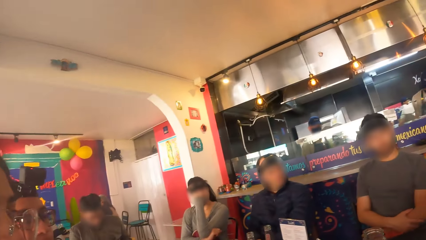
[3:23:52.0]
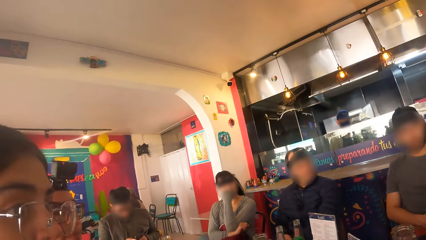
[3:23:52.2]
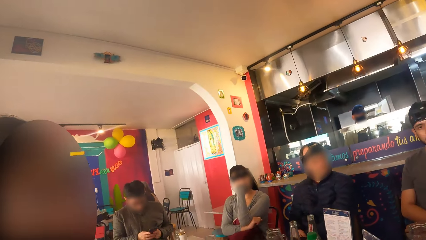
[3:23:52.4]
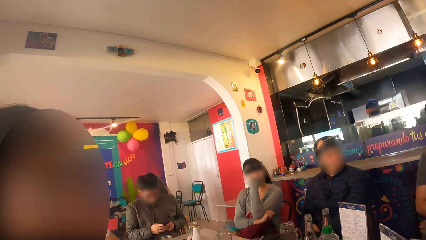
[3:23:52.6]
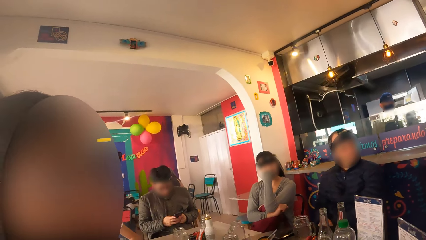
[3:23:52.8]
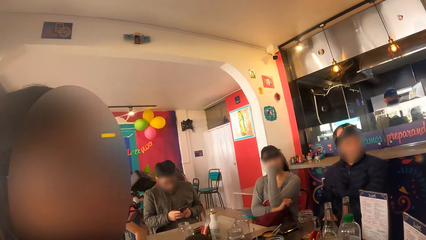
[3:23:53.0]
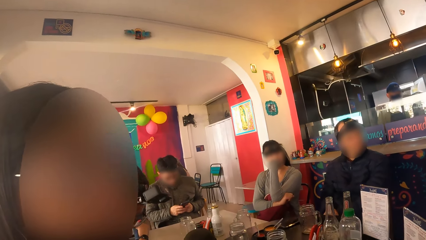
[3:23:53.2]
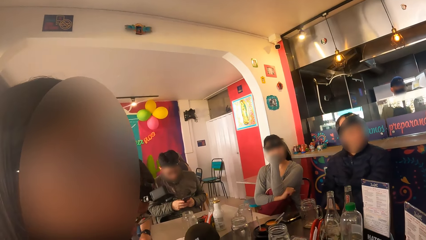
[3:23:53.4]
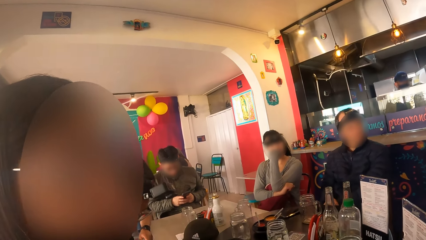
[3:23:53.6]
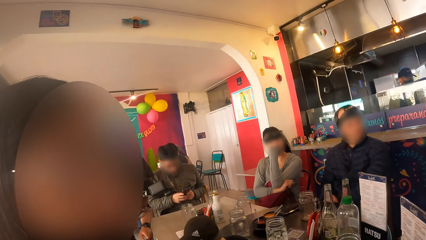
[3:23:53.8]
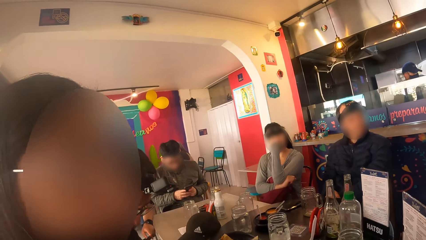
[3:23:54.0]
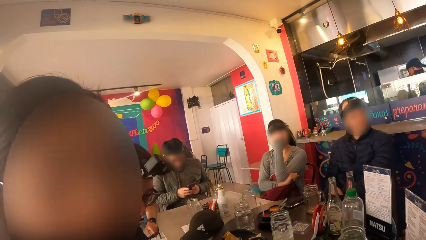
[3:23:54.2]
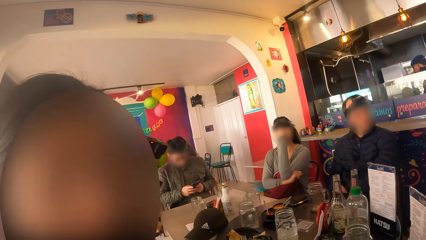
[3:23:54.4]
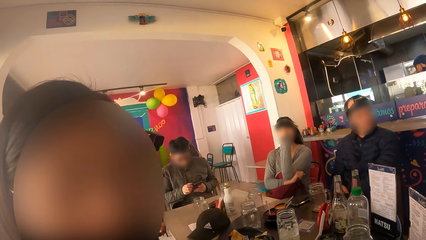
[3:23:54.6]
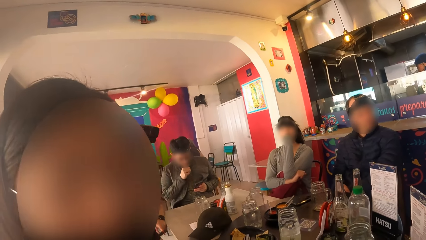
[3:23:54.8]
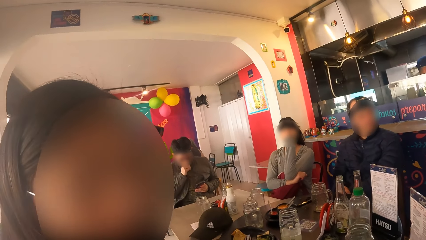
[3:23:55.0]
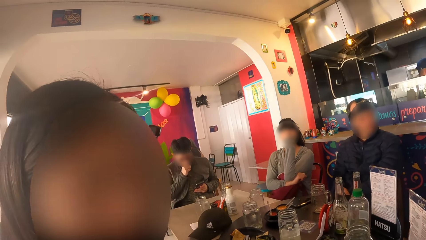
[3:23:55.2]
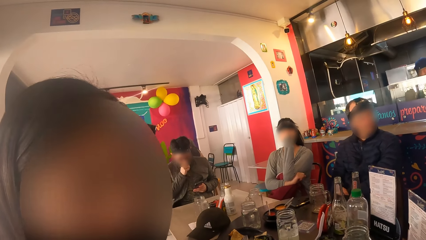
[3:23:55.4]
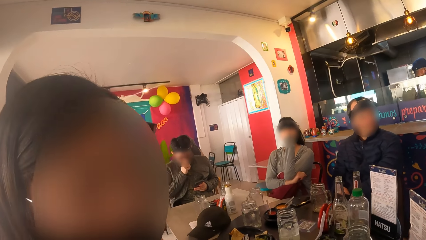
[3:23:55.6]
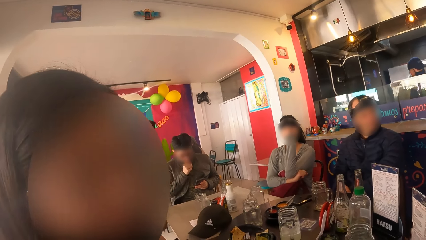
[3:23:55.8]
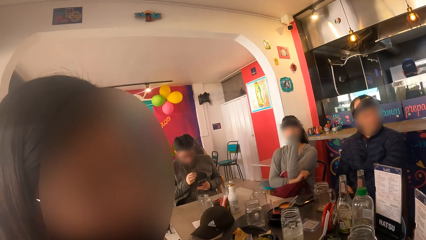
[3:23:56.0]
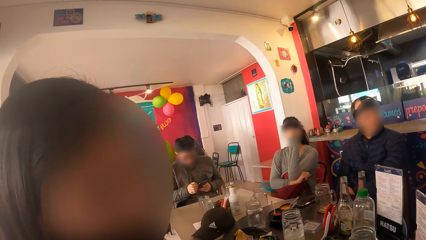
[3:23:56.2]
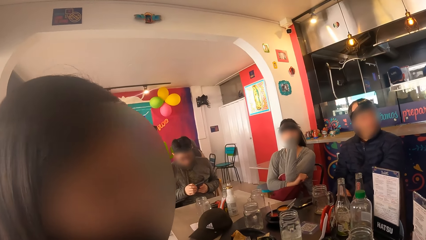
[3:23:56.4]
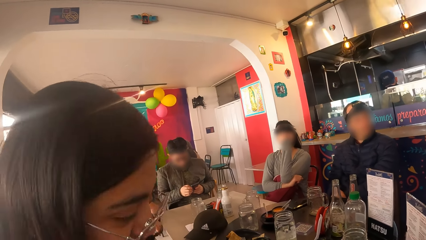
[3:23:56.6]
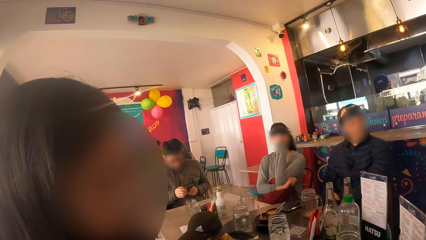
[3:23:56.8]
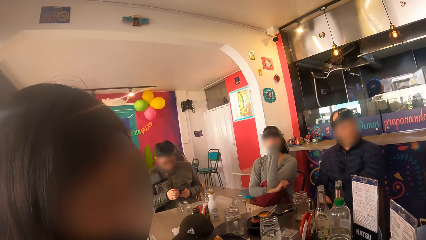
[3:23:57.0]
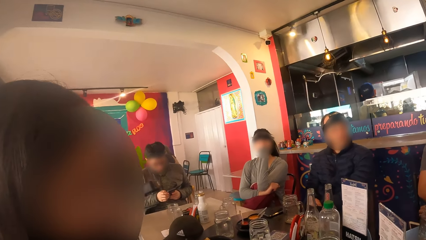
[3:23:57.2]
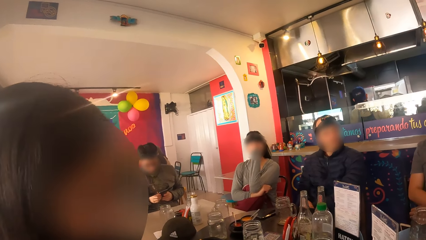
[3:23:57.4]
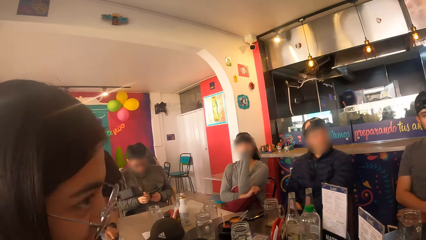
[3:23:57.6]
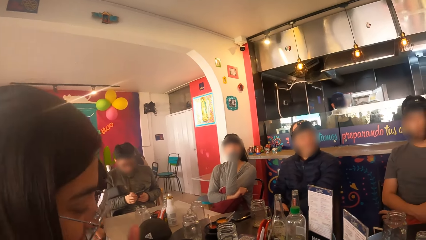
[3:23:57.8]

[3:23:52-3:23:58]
The woman interacts with the camera wearer.

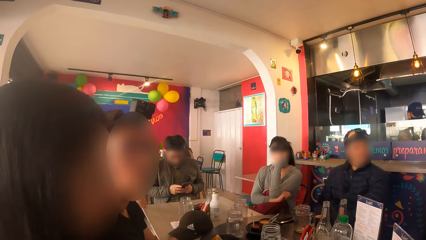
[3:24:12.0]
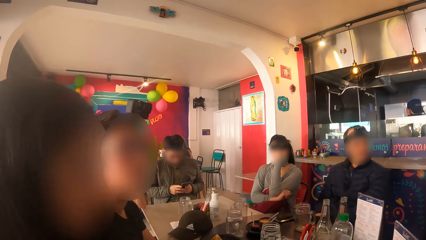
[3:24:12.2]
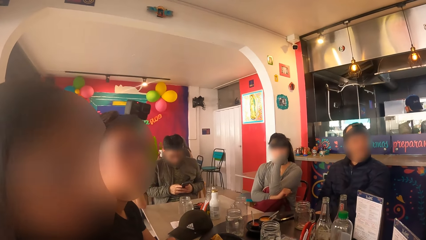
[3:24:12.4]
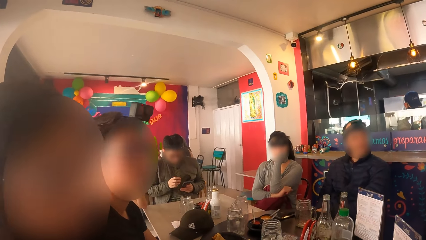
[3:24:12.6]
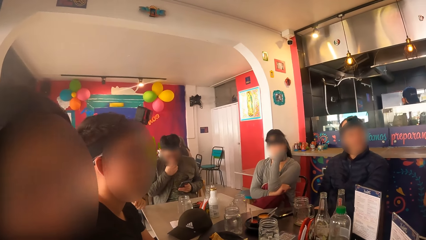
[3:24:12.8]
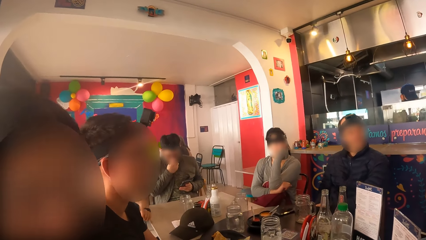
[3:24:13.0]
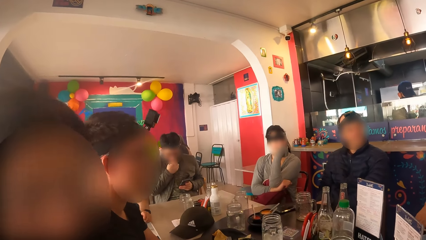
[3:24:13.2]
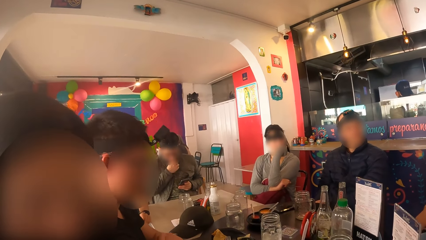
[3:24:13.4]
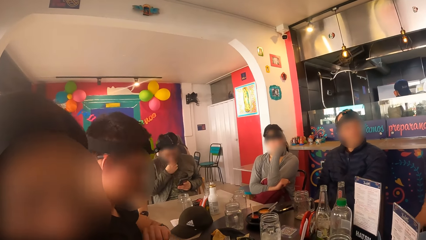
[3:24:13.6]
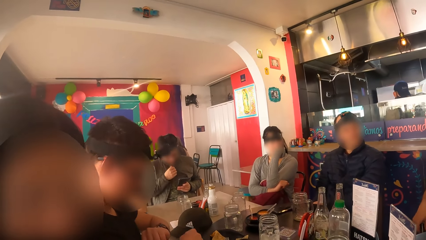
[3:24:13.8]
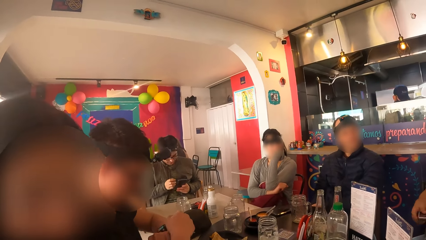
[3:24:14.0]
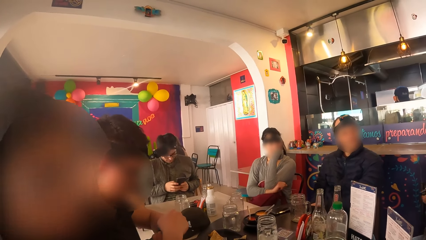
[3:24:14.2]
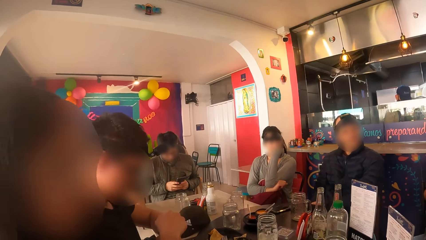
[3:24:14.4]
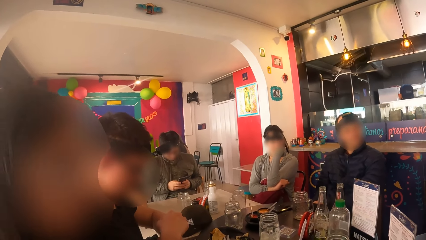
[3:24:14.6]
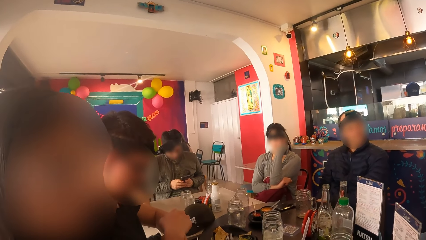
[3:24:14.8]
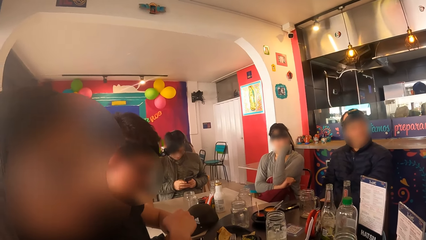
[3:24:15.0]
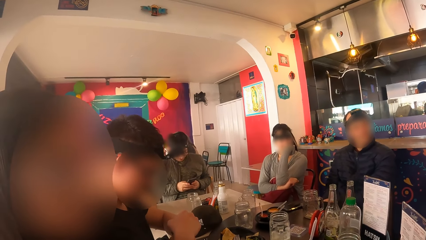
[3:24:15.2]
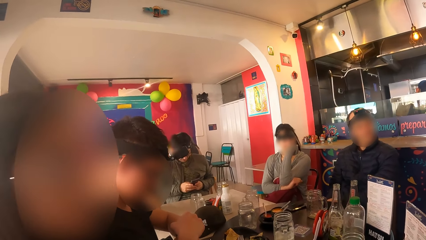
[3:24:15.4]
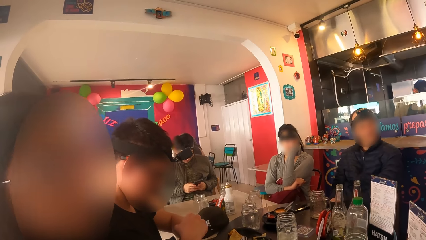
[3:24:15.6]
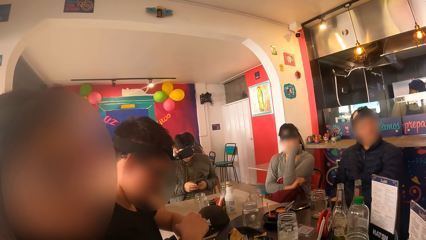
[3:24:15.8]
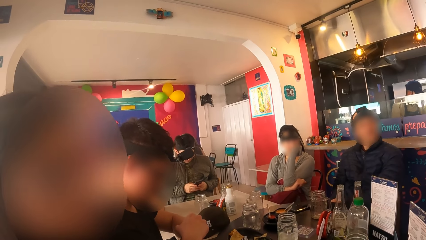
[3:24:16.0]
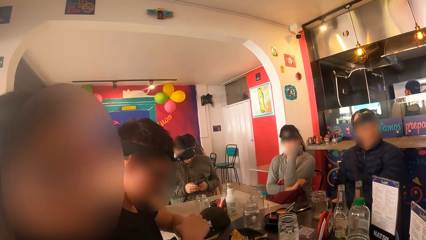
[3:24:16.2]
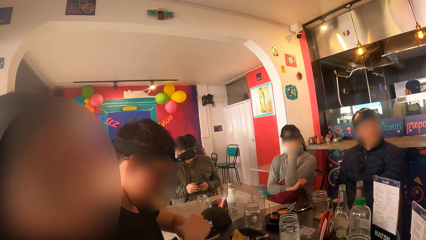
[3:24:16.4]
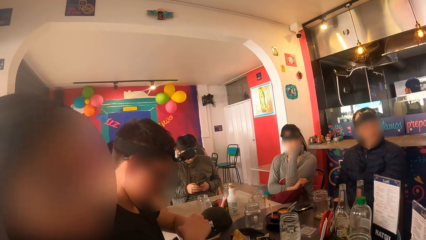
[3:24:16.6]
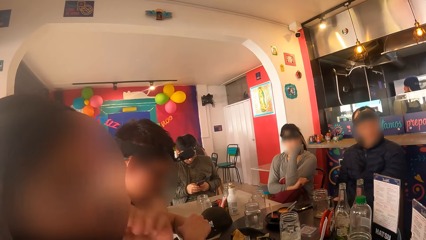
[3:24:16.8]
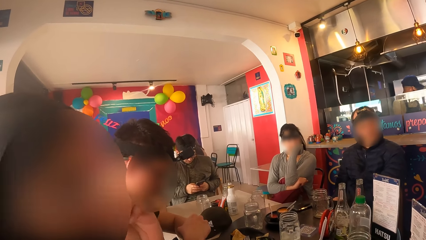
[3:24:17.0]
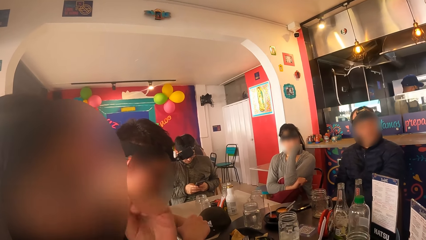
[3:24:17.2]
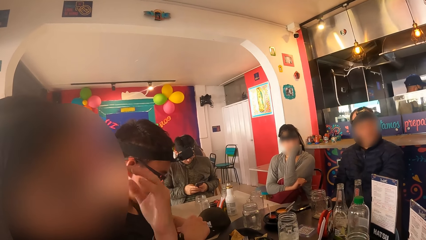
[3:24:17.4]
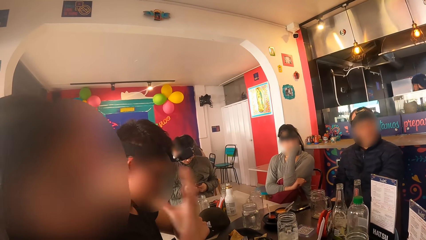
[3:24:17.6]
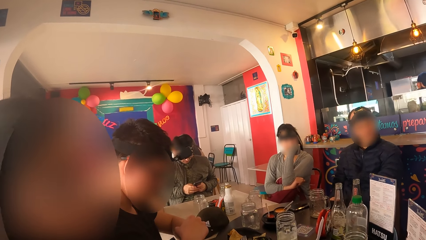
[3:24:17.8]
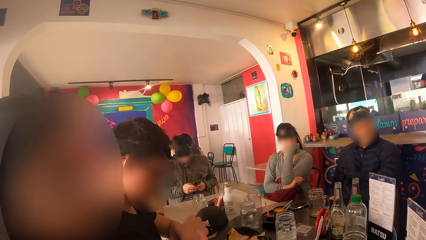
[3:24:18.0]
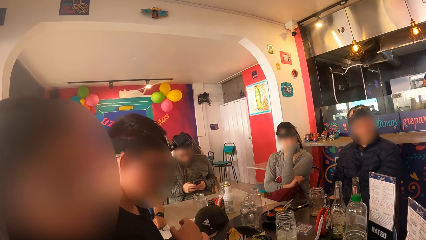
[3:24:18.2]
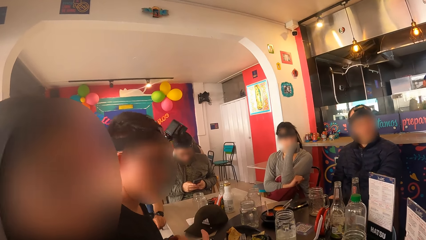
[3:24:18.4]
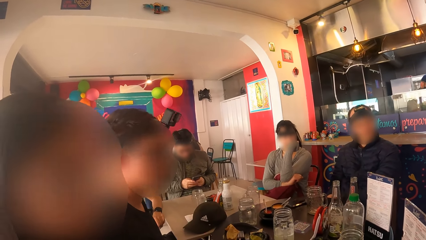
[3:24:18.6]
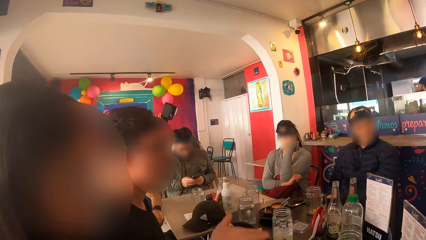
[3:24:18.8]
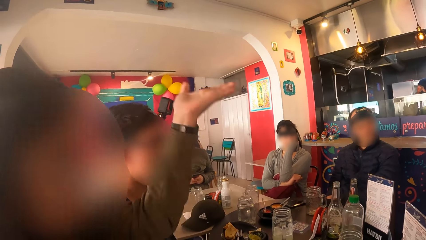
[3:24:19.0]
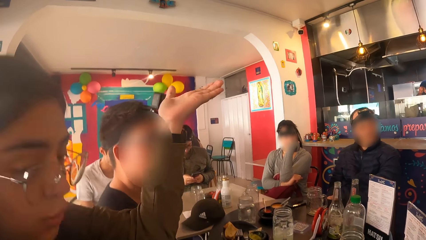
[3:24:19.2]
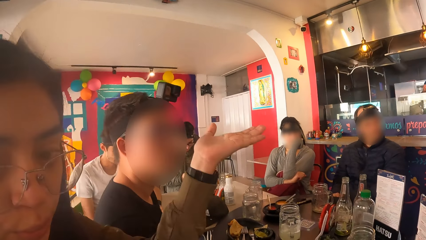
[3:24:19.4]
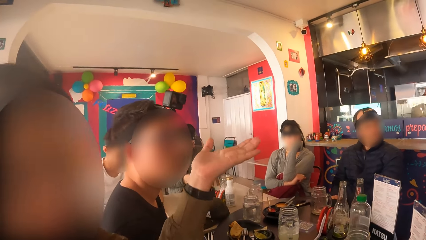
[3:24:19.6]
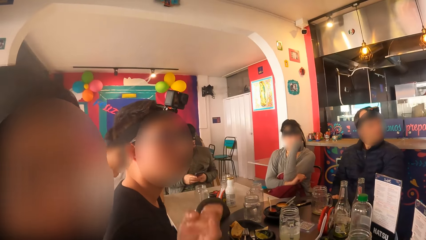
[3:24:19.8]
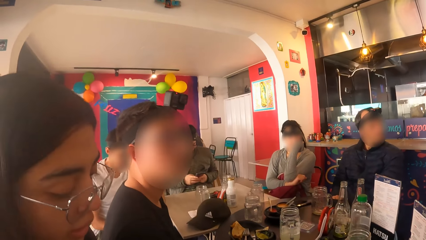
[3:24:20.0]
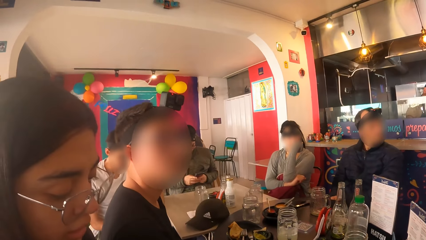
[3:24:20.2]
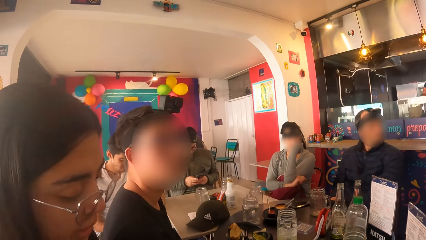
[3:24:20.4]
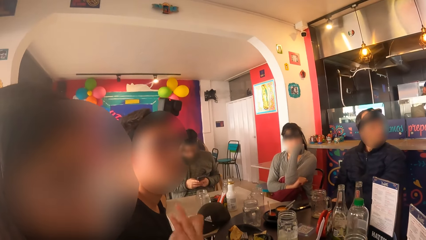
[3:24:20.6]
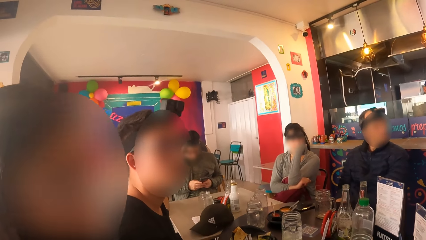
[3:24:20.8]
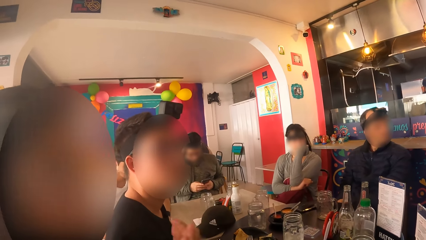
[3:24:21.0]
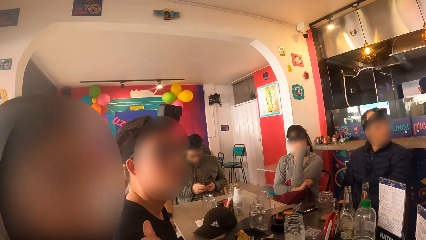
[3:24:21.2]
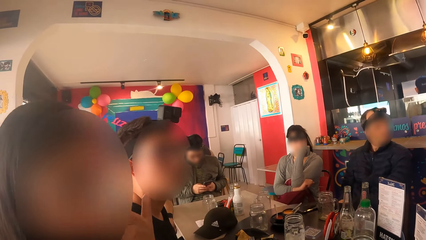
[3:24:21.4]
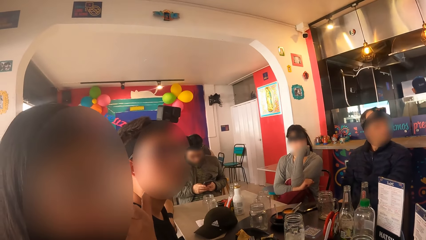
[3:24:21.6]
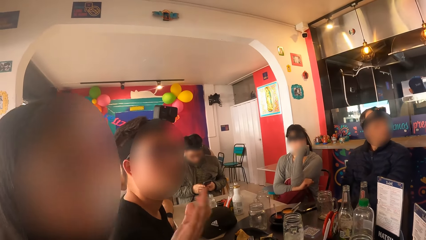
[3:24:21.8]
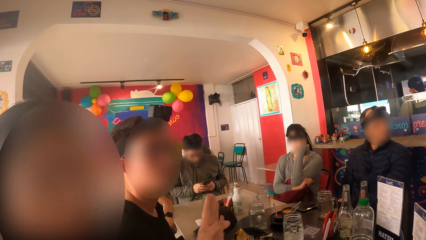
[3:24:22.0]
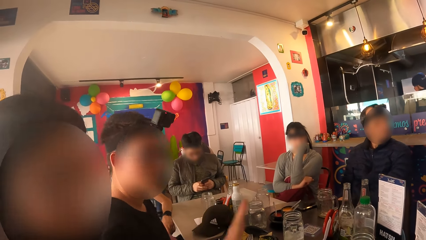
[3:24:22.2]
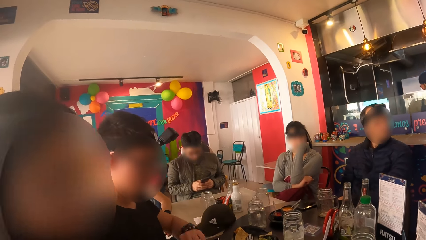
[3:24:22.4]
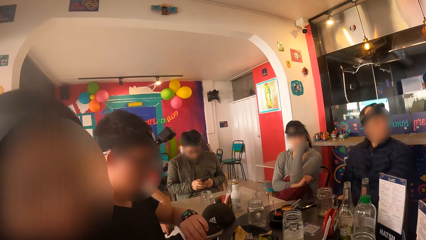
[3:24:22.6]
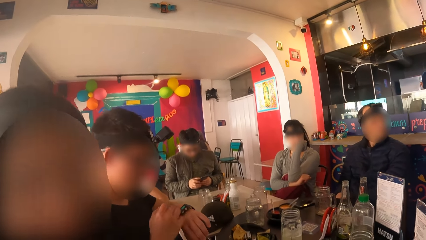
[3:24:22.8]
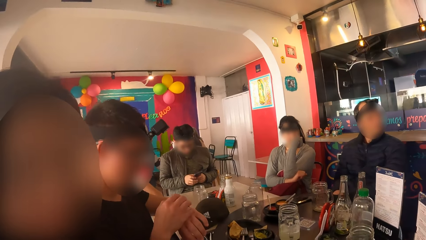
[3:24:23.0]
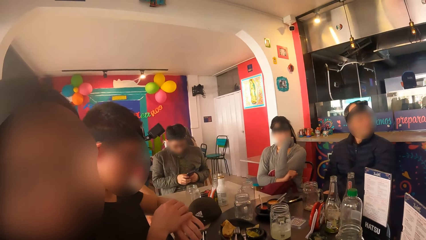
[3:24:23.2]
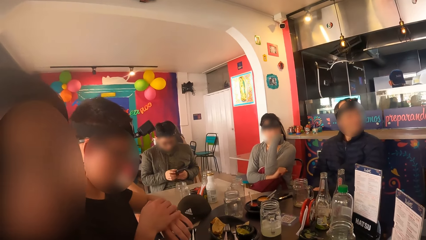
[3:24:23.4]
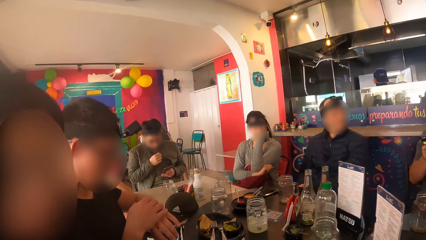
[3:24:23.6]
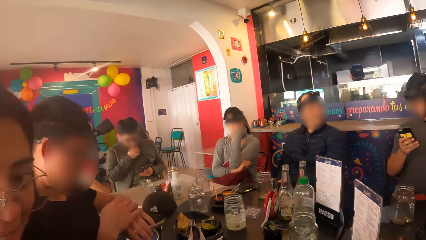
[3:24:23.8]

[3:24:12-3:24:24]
A man operates a wrist watch on his left hand with his right hand. The man operates the wrist watch on his left hand with his right hand again.
